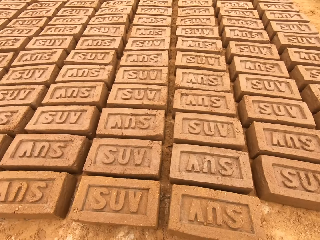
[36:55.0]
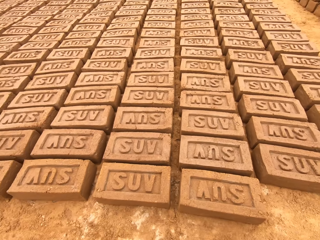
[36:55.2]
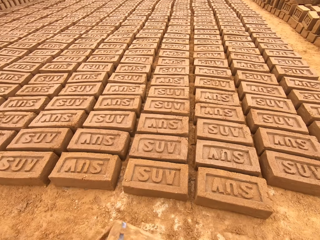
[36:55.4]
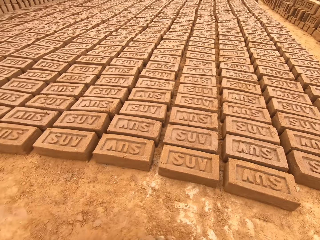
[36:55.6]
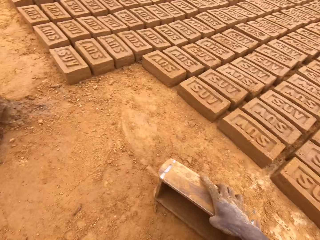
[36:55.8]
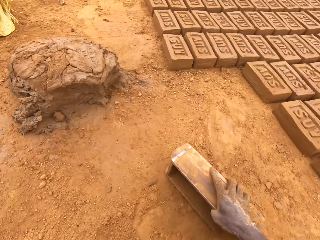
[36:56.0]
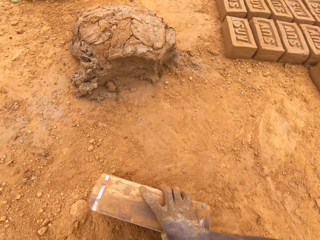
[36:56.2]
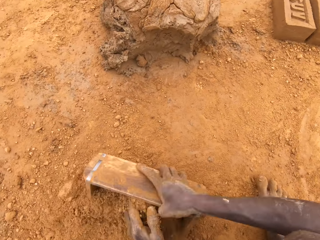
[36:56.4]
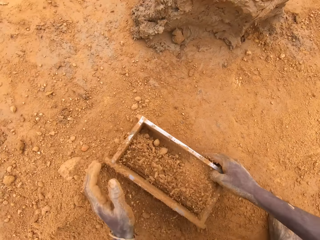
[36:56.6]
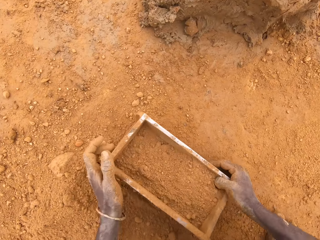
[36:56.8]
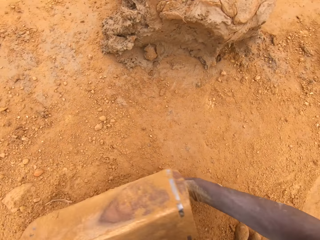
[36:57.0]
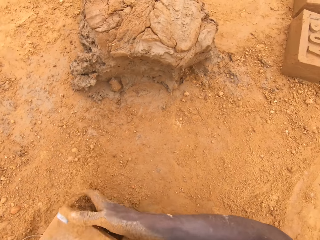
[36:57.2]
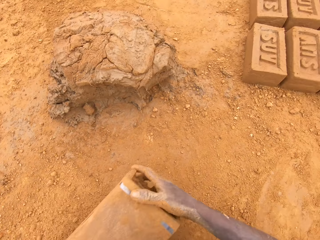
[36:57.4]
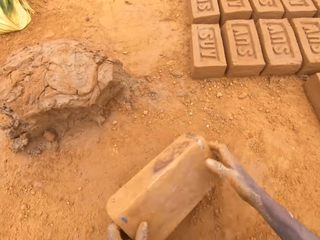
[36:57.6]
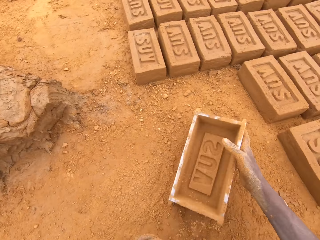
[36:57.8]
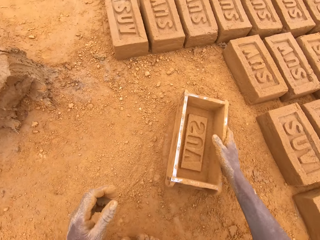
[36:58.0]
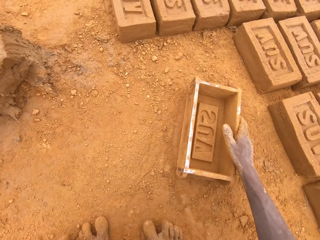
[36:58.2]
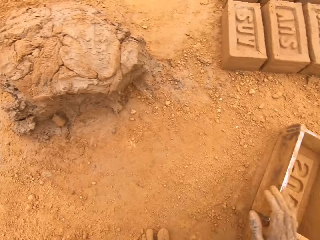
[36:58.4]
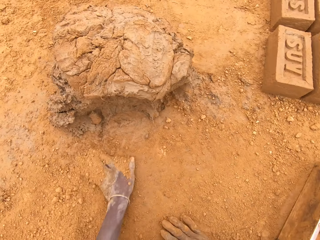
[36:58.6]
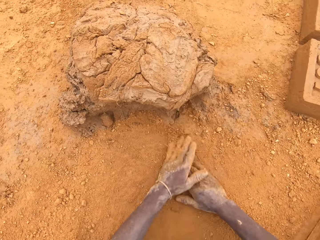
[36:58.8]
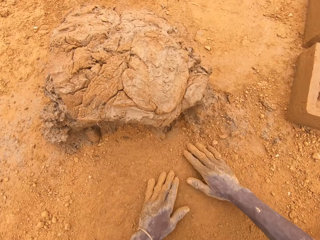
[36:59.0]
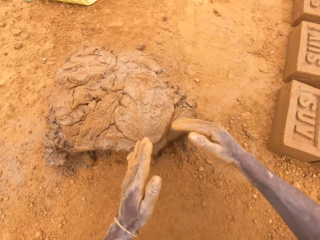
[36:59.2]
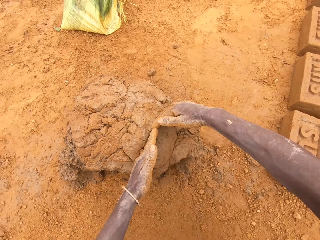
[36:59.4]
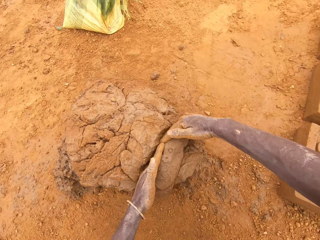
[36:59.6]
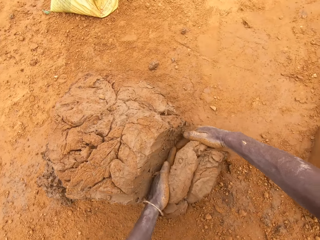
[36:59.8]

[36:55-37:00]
The camera wearer puts sand in the brick mould or box. They pour sand on the ground from the brick mould. They move the box. They rub hands on the ground.

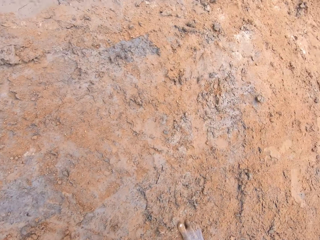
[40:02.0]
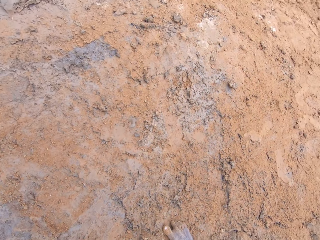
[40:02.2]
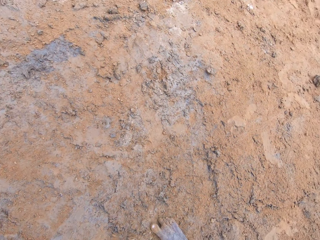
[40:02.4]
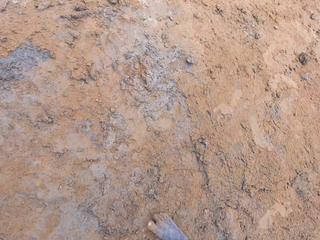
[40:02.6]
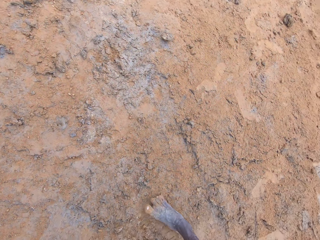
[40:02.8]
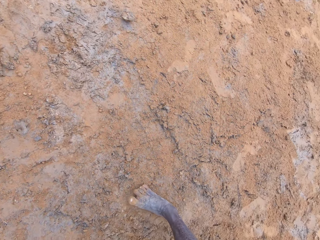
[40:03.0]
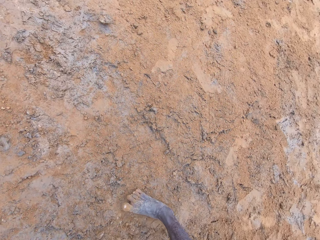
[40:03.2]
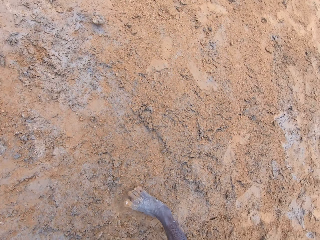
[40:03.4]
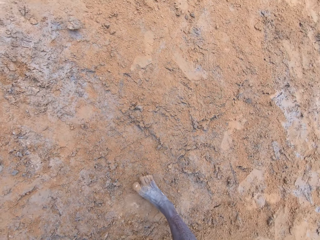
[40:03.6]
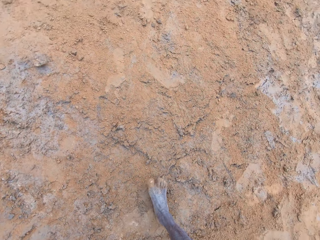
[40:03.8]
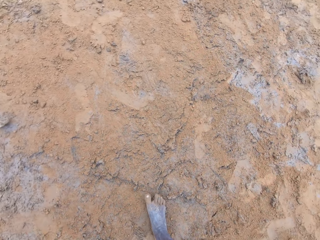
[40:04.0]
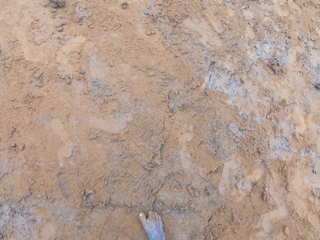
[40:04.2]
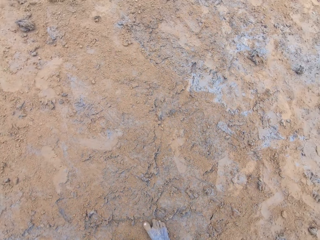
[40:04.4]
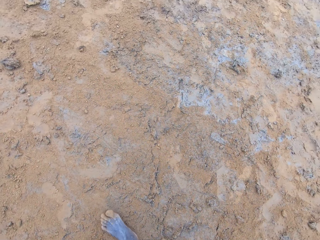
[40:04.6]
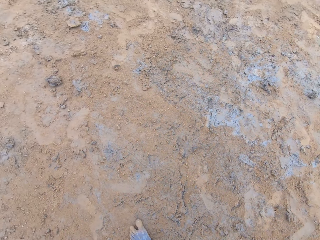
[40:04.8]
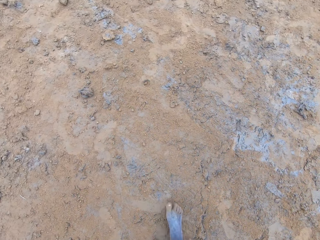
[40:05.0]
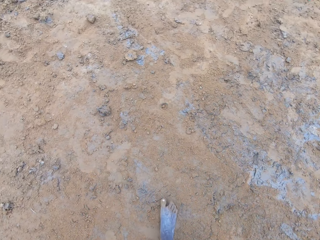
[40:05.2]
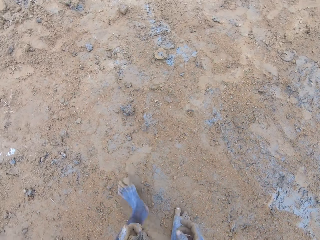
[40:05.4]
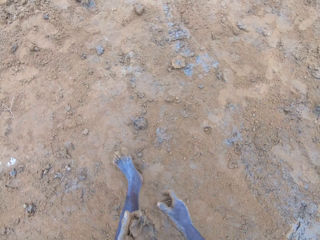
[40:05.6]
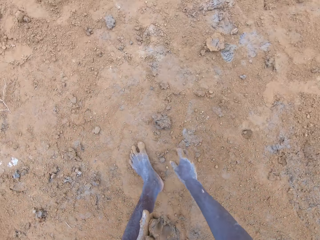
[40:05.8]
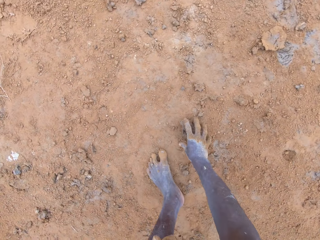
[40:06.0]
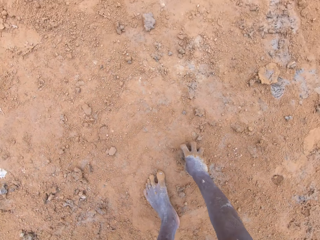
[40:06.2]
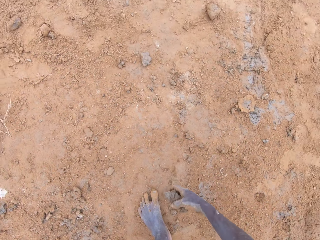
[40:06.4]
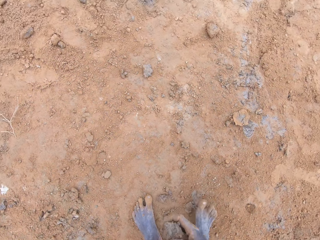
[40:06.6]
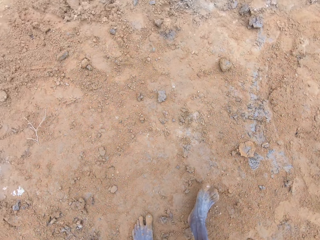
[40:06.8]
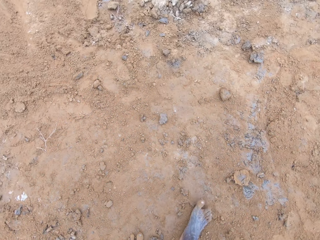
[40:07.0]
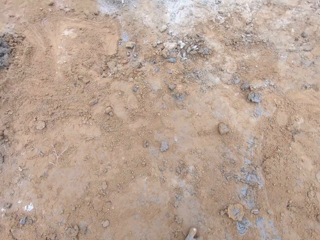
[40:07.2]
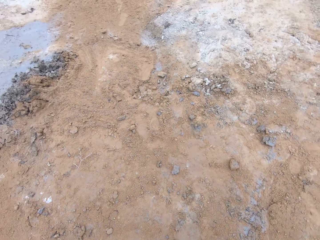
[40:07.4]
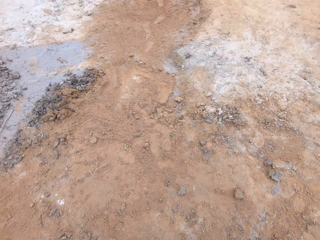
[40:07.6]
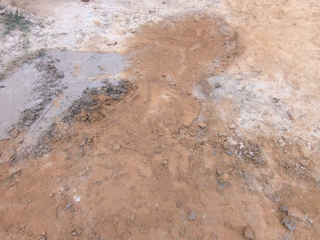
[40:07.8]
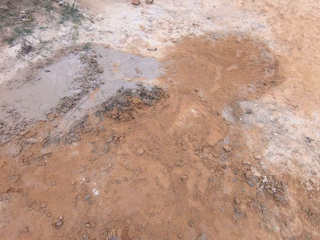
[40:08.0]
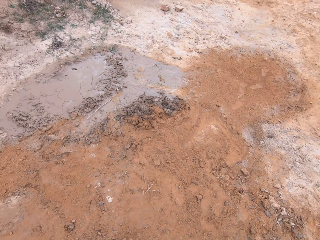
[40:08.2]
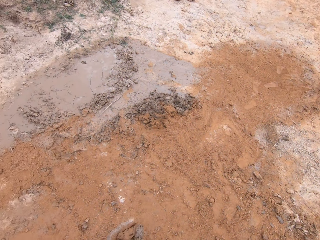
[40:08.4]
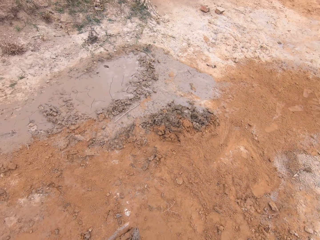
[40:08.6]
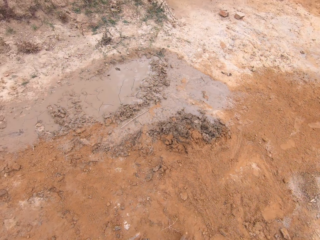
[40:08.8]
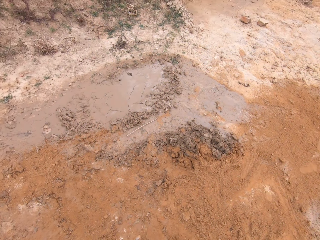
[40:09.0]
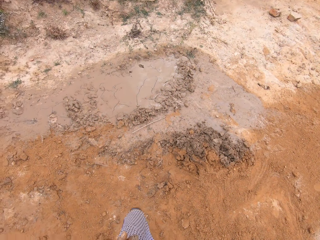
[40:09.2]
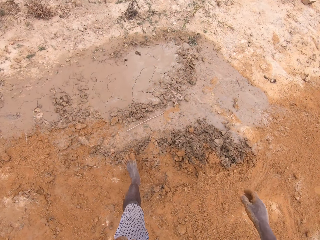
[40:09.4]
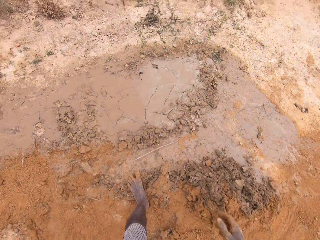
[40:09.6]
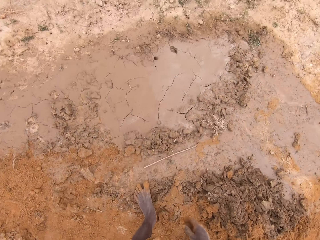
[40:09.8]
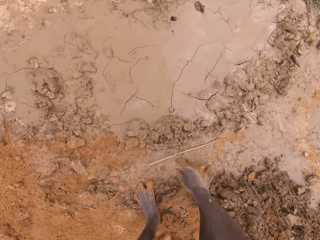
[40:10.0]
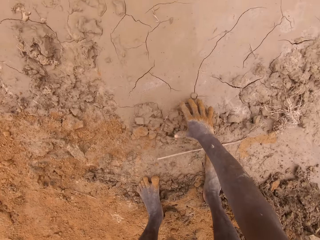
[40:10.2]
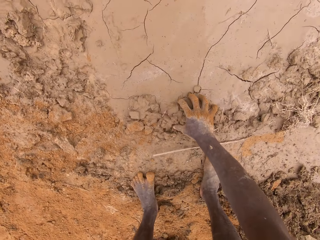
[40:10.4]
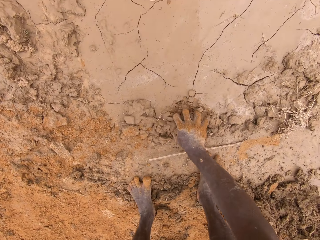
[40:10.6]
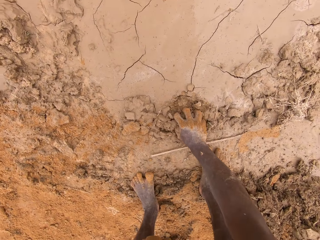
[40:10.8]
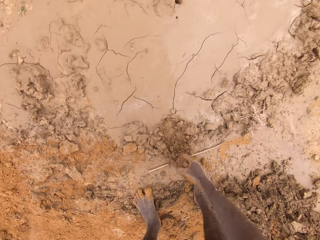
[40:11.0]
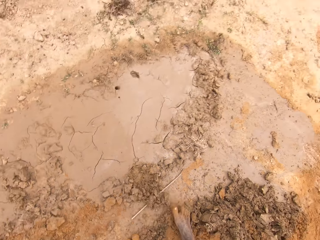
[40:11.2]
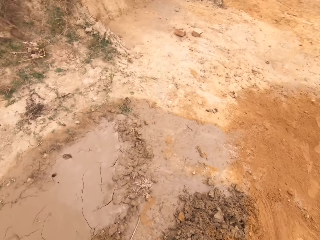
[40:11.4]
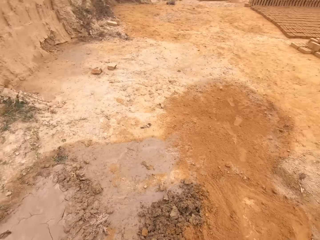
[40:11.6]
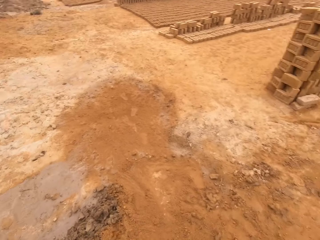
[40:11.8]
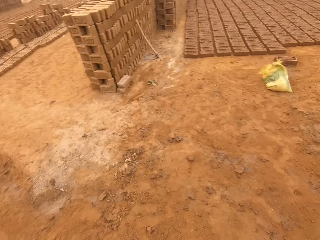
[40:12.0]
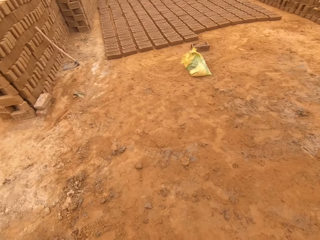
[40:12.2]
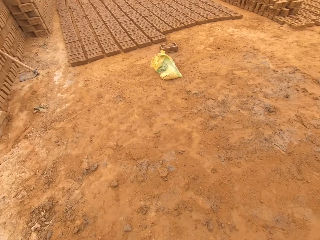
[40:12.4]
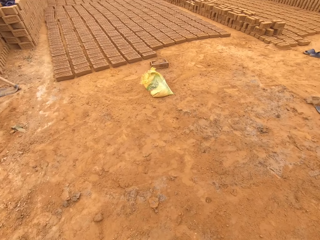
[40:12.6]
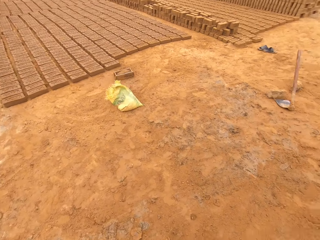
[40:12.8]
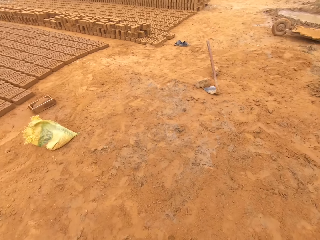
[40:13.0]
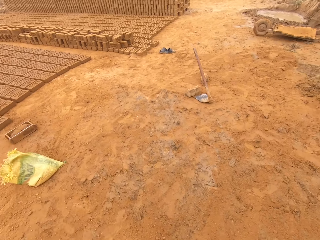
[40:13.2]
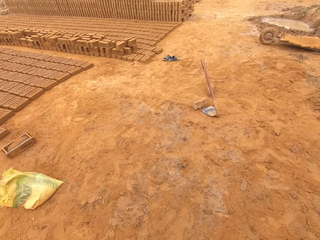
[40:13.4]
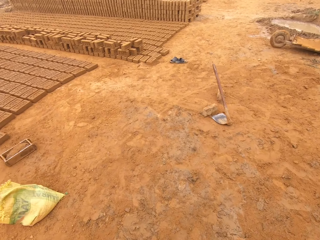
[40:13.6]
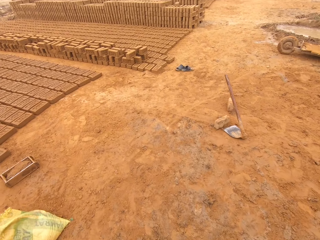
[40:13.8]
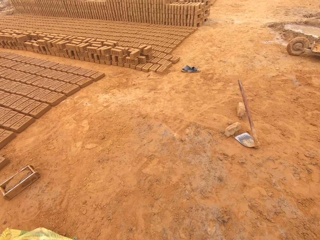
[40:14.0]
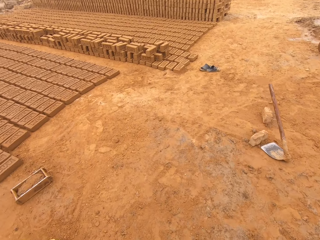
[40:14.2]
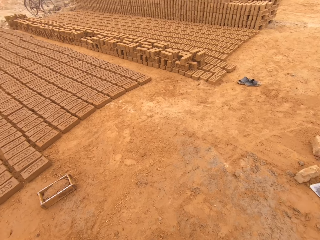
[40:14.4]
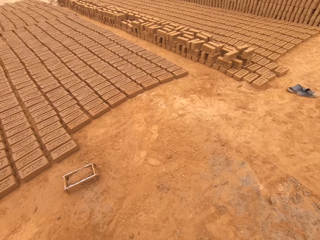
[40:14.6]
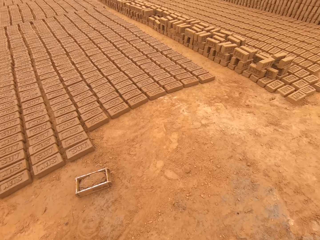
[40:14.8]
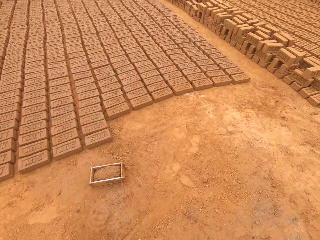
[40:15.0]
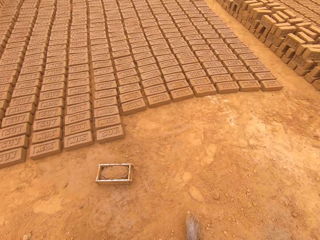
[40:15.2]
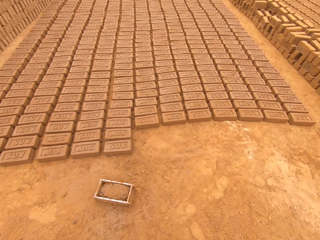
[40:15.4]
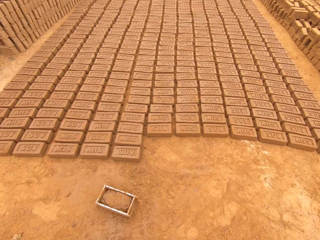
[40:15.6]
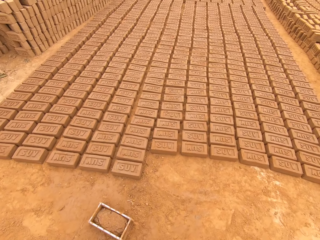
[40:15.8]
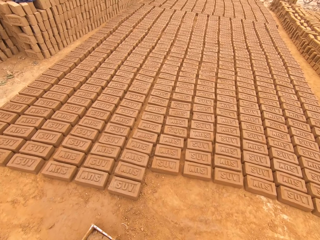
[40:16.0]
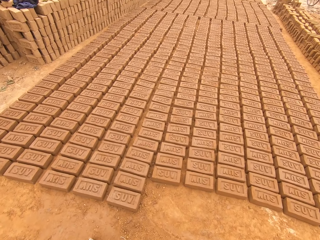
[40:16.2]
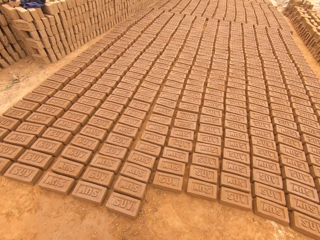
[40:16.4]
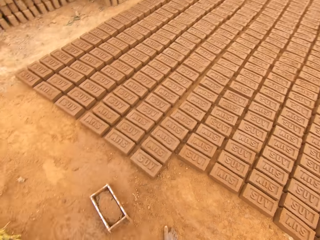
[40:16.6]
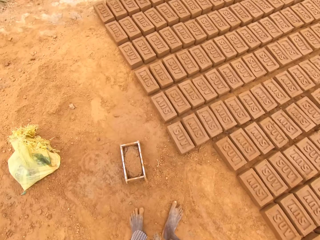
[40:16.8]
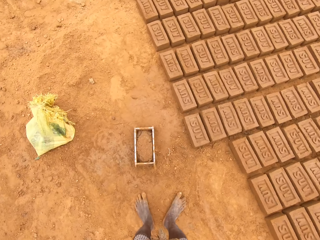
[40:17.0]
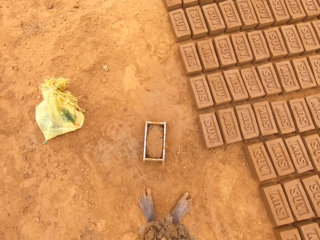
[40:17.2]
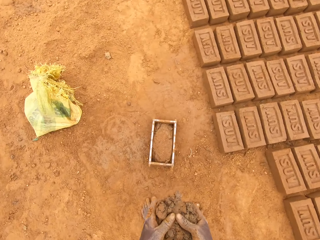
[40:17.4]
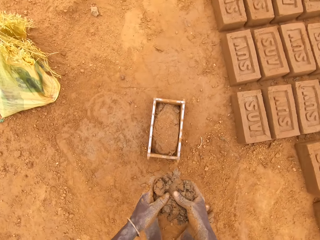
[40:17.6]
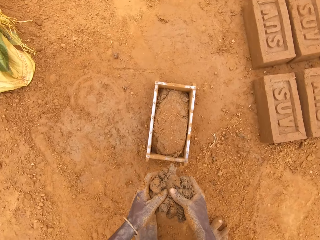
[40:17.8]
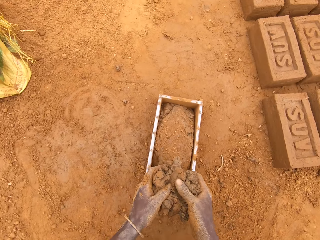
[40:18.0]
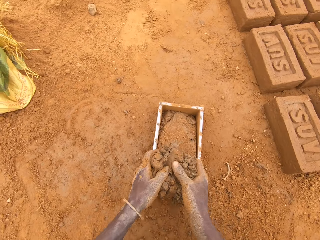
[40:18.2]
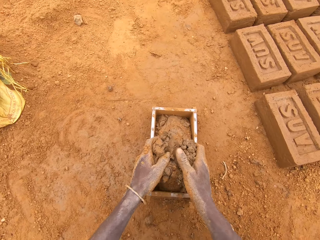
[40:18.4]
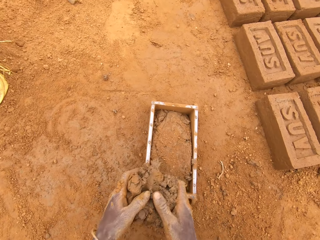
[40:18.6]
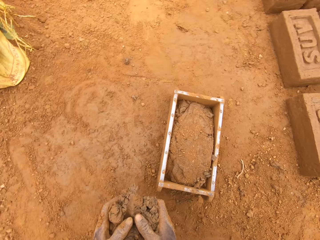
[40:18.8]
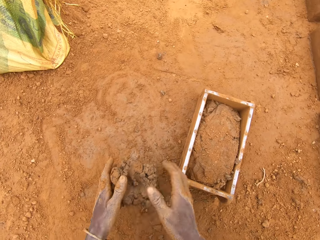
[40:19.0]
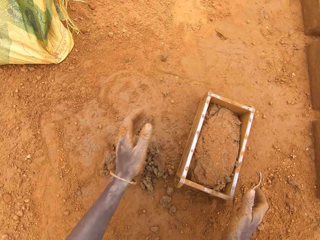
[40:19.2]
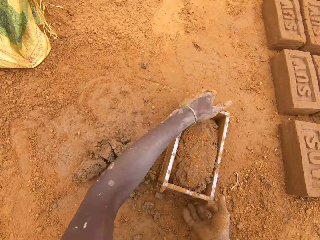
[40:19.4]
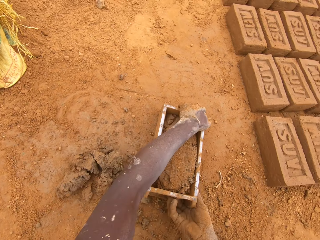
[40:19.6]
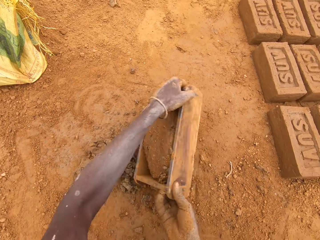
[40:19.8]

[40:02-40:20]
The camera wearer looks around. They walk on the ground. They pick up mud on the ground. They pick up mud on the ground. They turn around. They walk on the ground. They put mud on the ground. They pick up the box.
